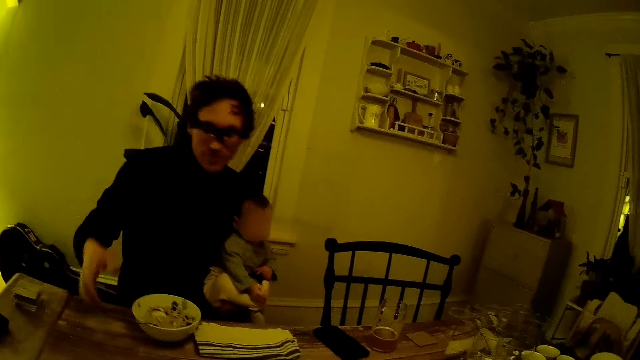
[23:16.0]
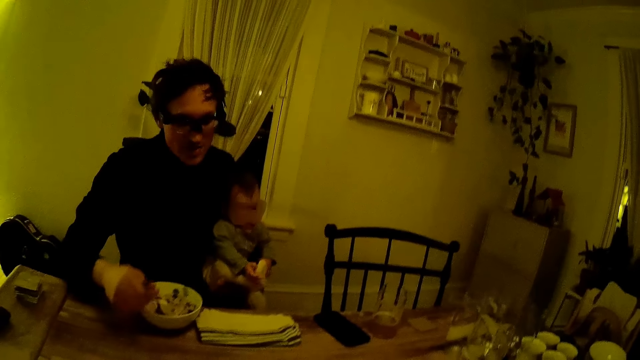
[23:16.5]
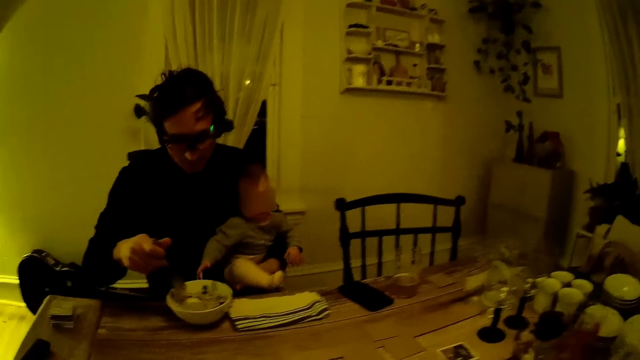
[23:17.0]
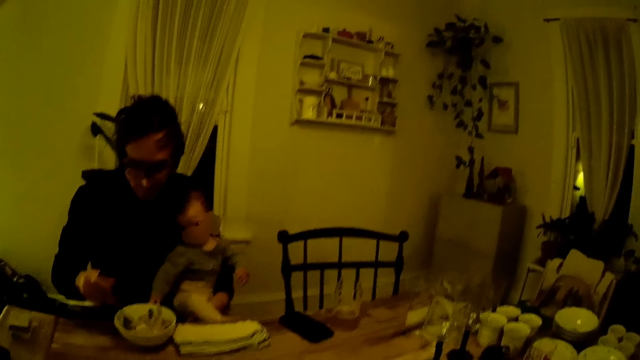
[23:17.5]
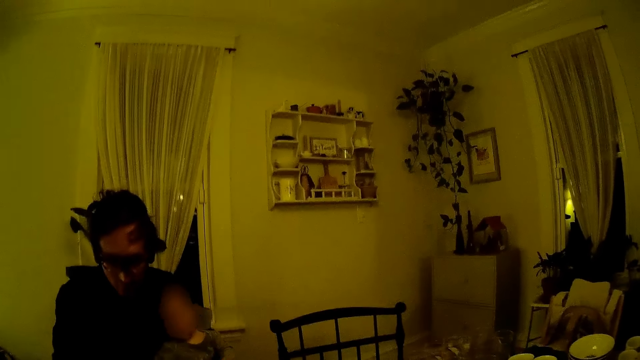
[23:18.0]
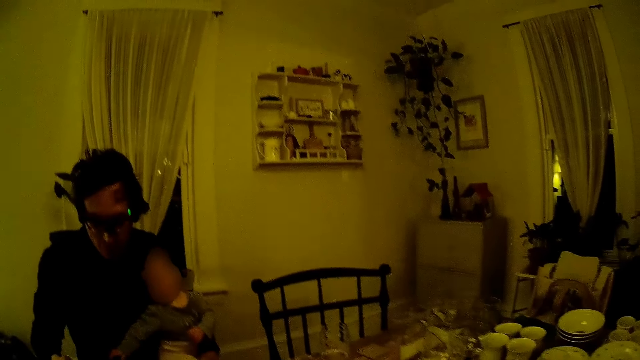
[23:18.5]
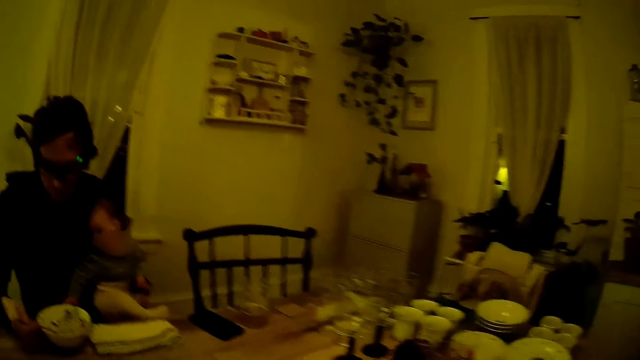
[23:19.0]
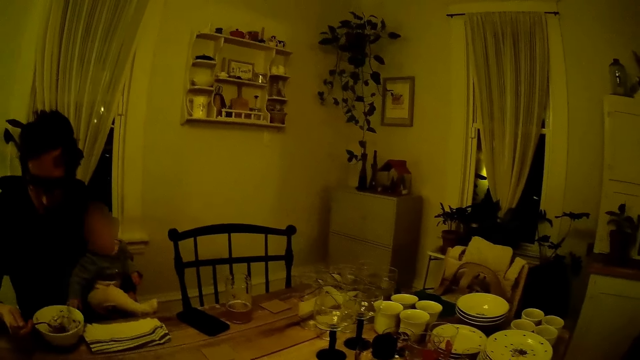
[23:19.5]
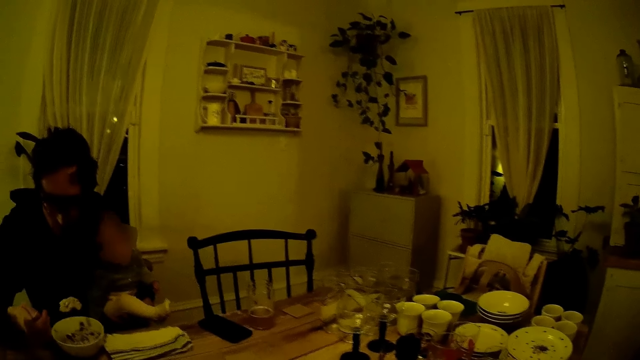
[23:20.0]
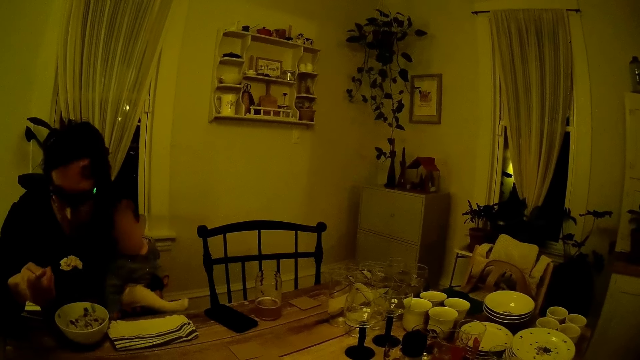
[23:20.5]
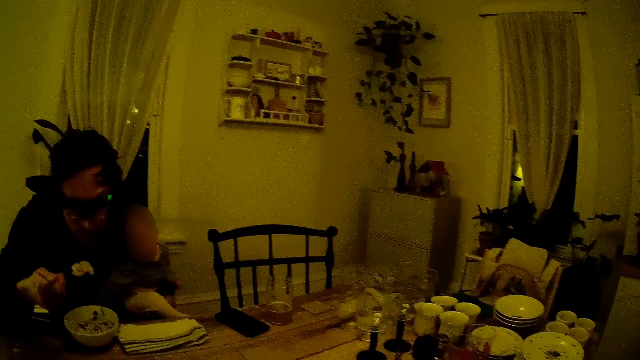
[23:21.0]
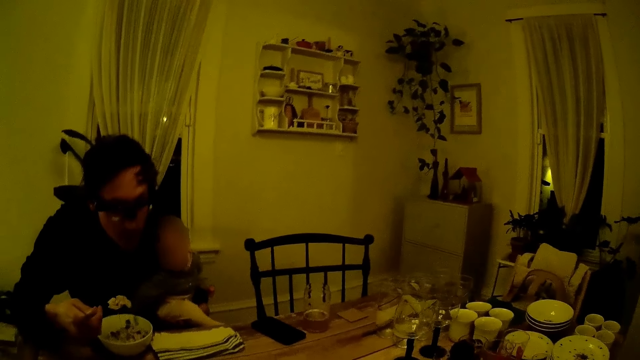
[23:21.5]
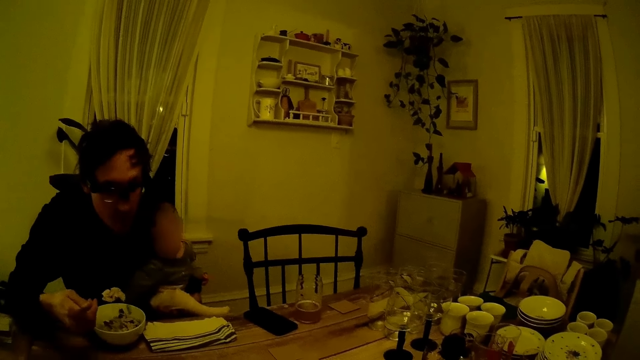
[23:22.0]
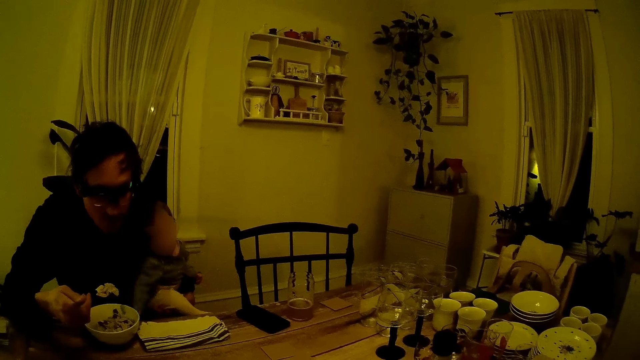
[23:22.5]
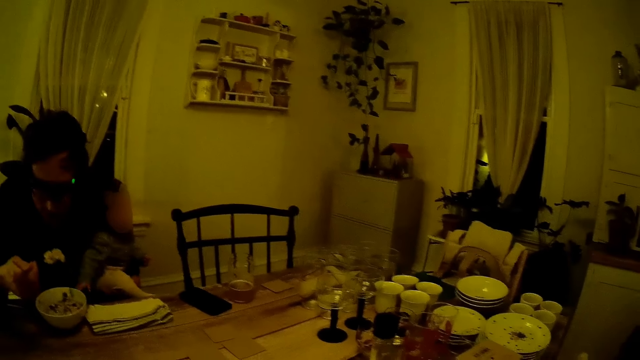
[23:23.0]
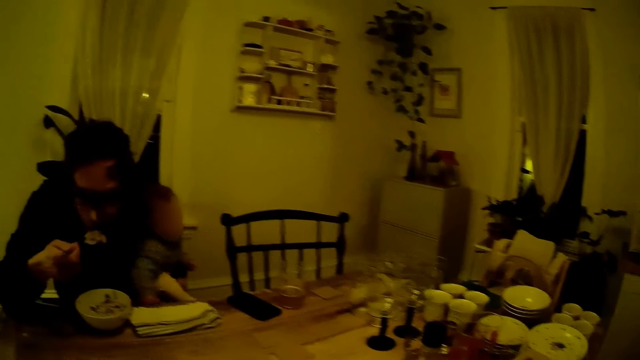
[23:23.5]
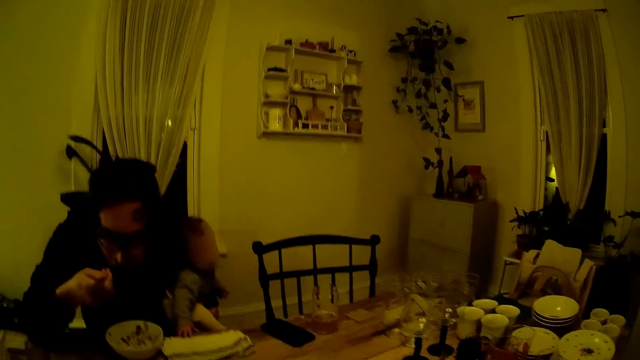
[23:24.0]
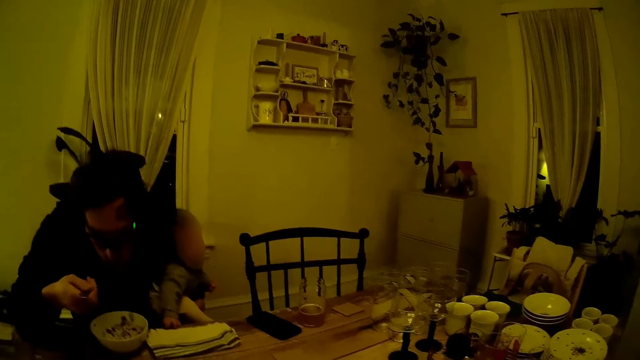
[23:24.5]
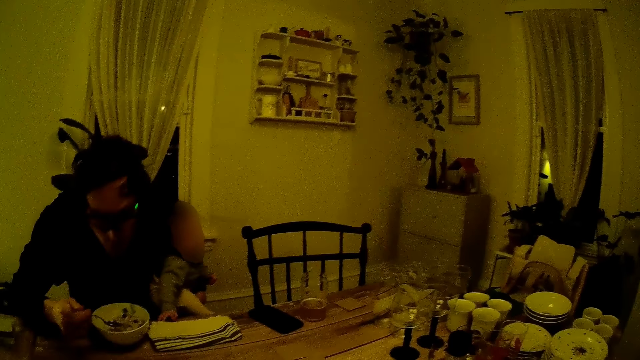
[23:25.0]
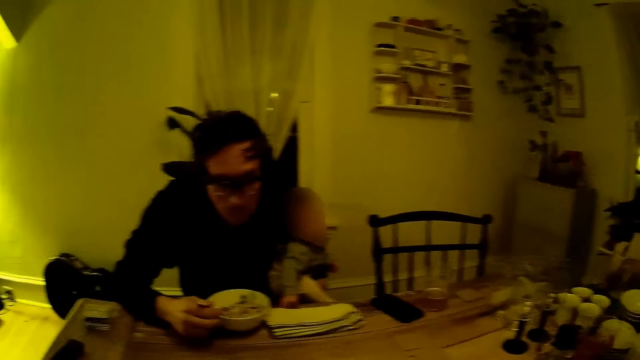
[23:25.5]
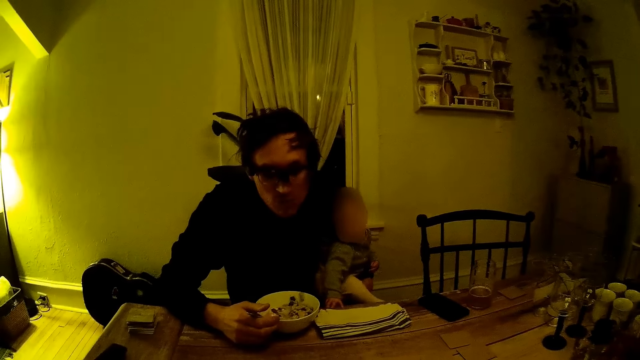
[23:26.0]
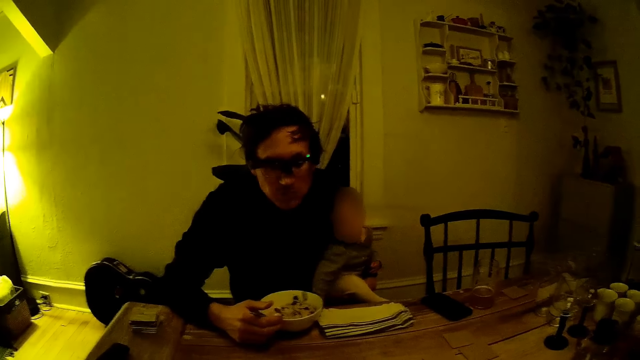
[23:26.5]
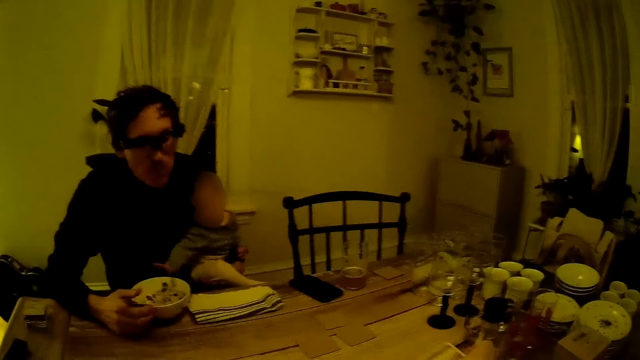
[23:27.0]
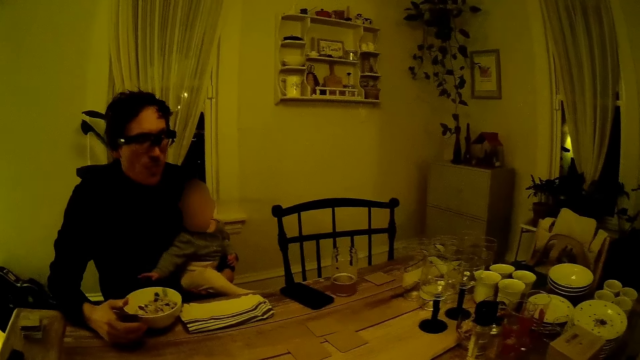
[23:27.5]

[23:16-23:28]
The man carries a spoon from a plate with his right hand. The man carries food from the plate with the spoon with his right hand. The man eats the food.

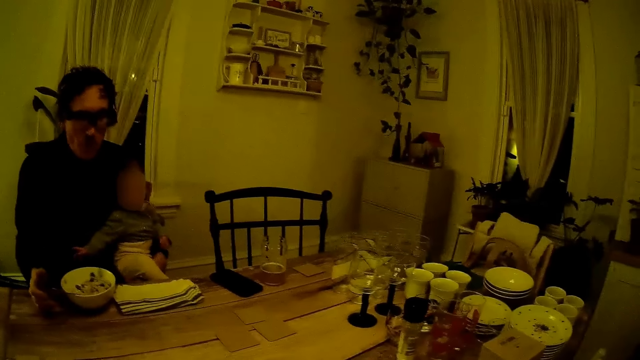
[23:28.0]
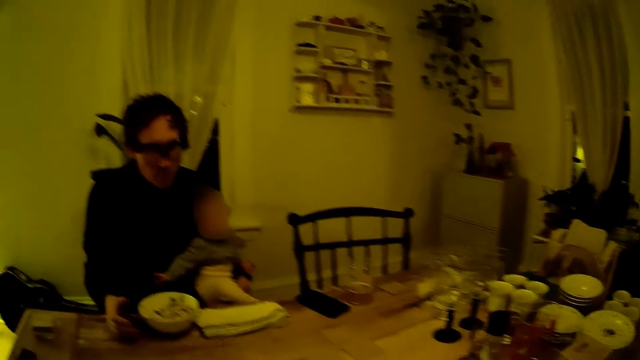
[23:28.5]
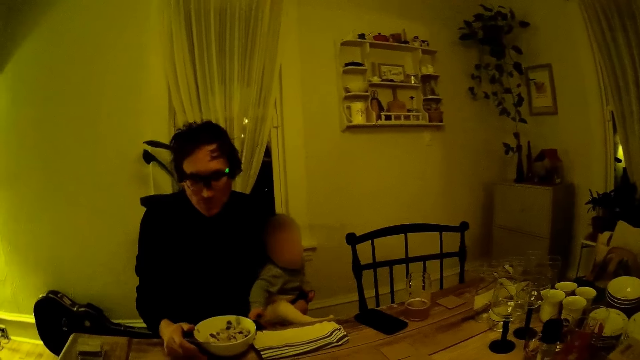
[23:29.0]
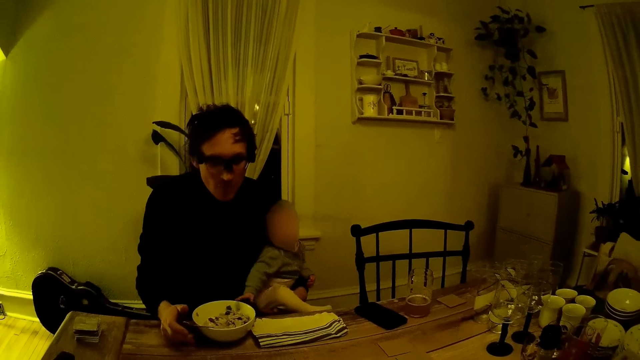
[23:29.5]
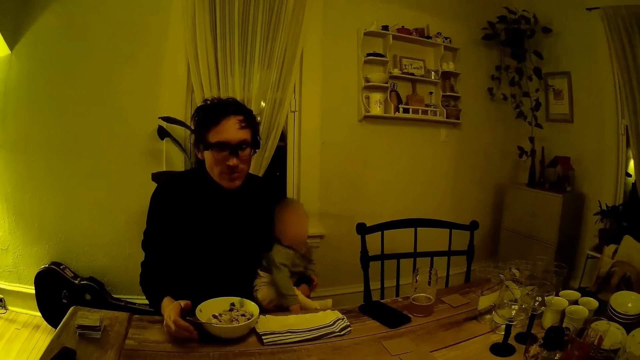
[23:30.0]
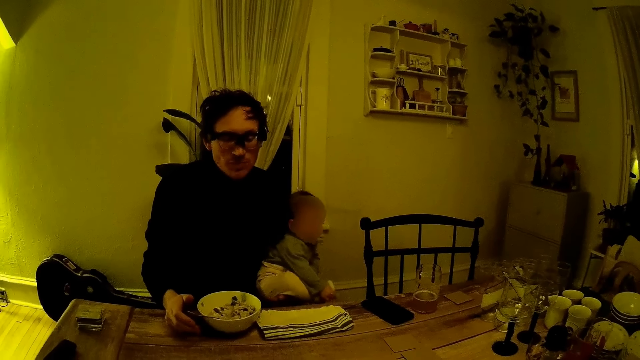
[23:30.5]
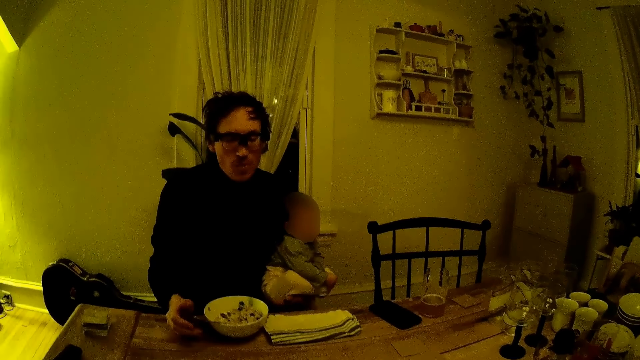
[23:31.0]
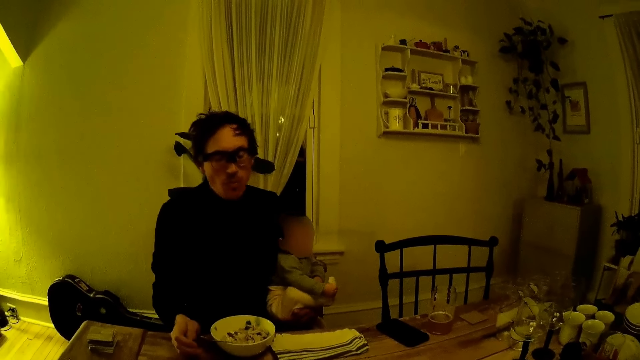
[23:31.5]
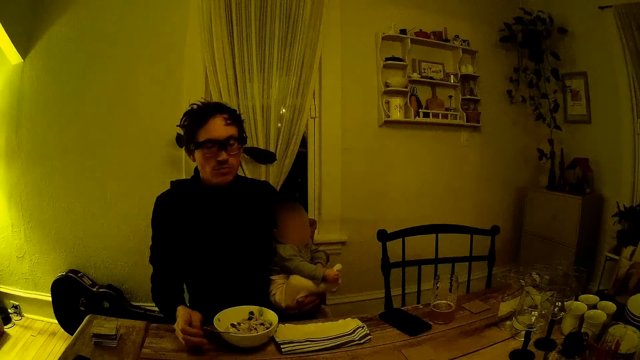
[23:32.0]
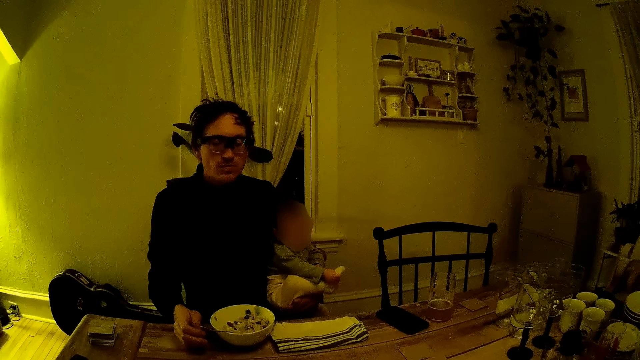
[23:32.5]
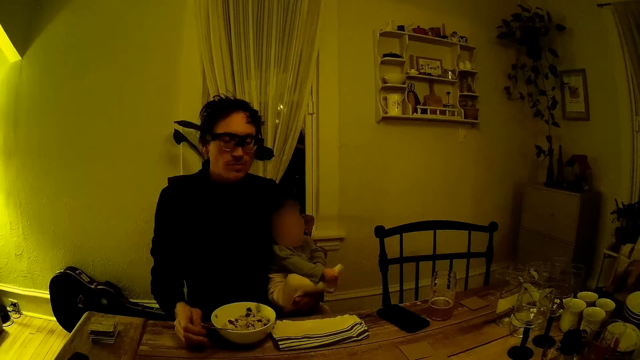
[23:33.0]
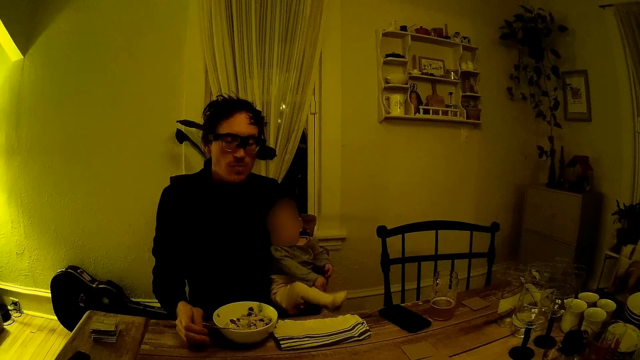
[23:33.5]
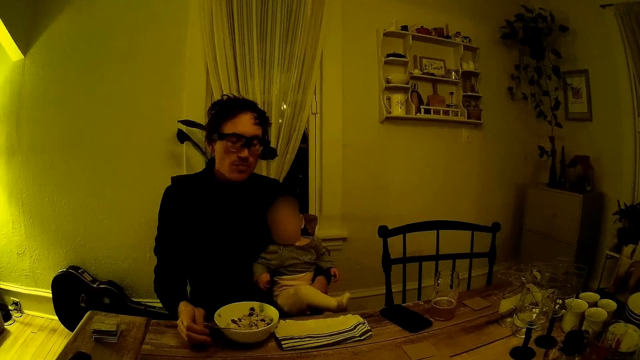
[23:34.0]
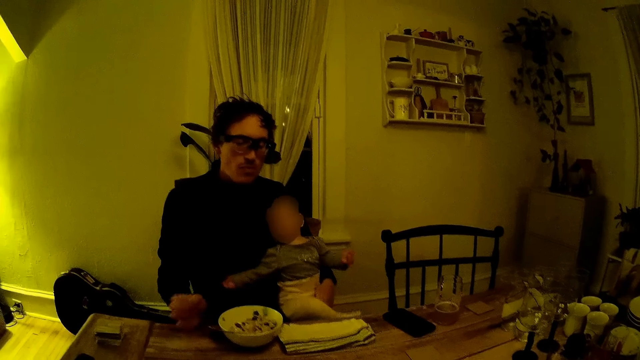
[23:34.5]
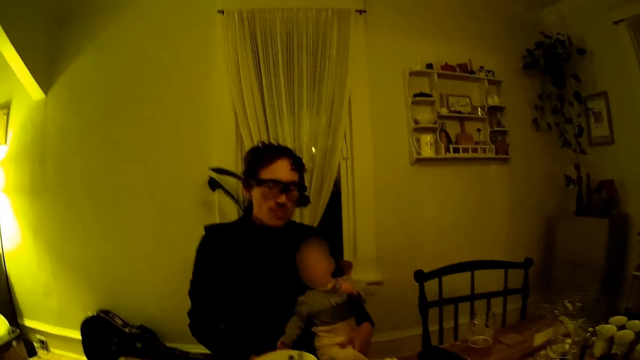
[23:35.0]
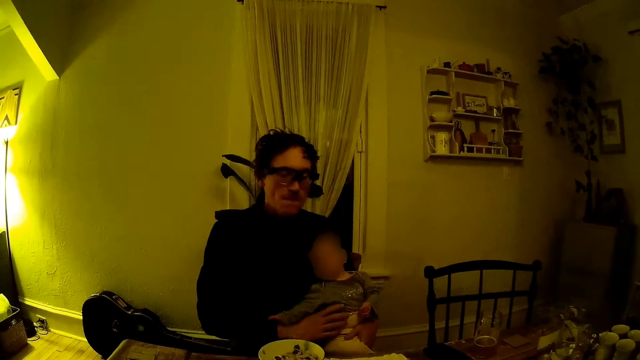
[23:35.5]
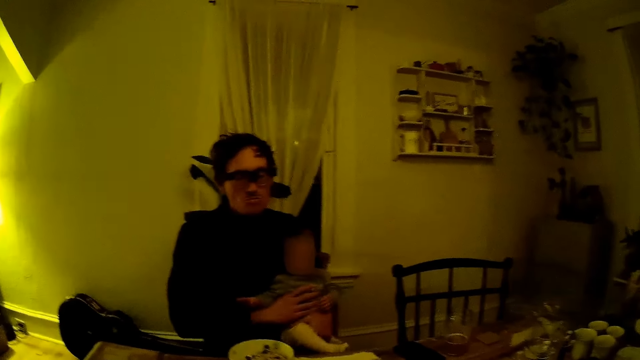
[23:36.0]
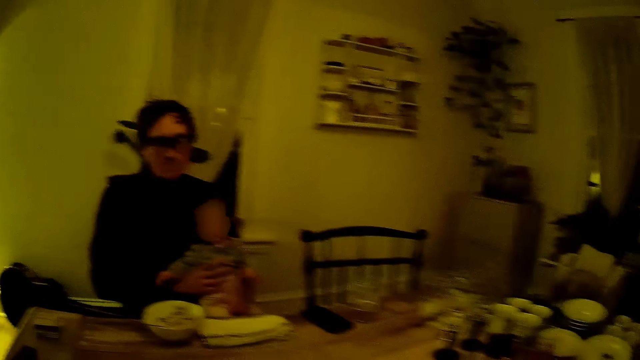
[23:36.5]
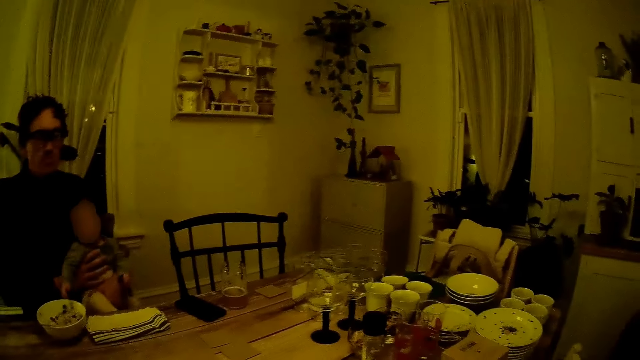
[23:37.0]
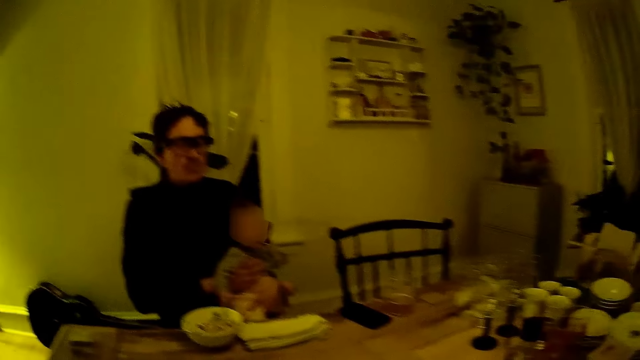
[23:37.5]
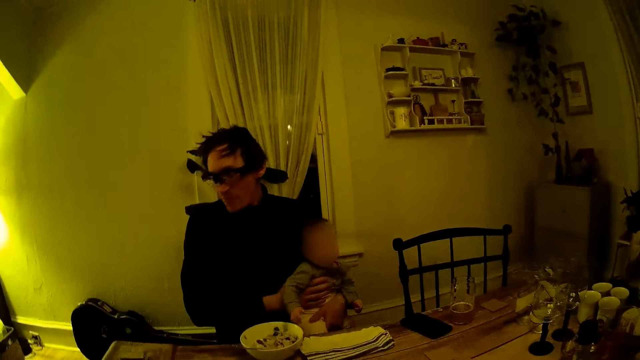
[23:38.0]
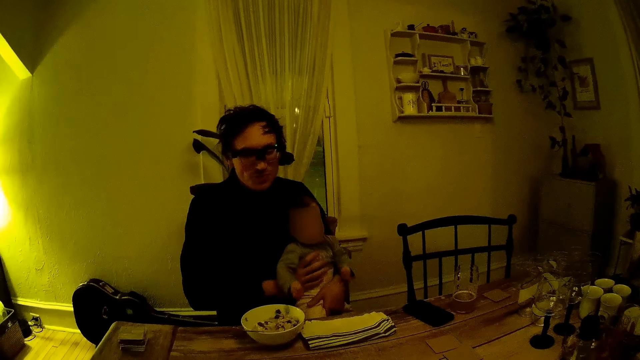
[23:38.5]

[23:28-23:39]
The man adjusts another person's position.
